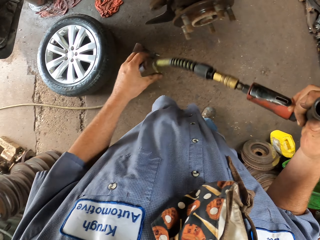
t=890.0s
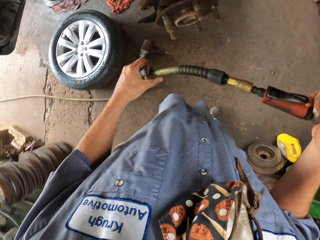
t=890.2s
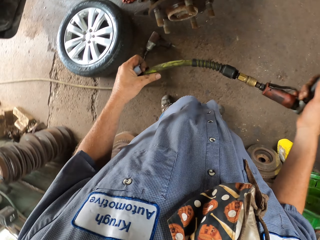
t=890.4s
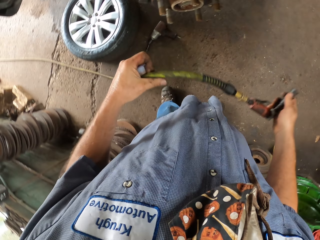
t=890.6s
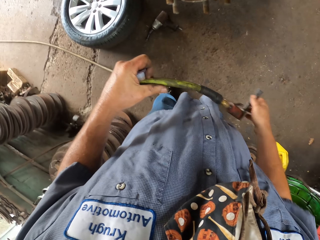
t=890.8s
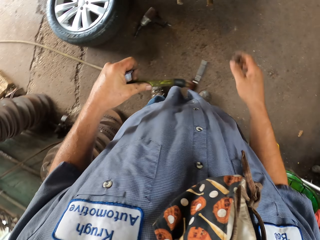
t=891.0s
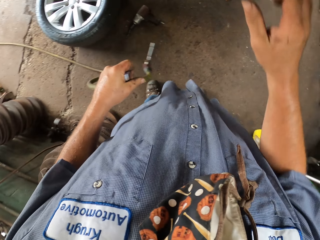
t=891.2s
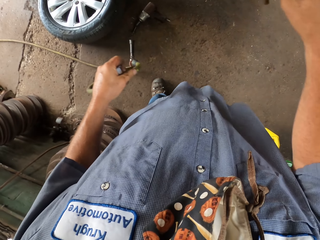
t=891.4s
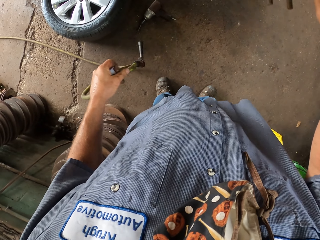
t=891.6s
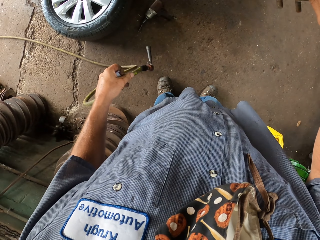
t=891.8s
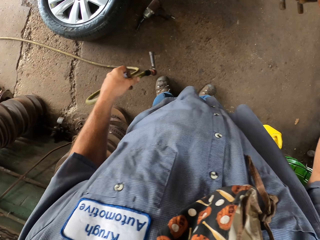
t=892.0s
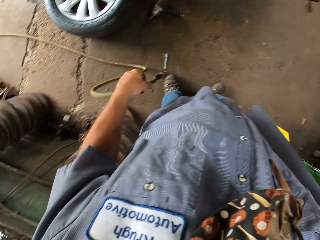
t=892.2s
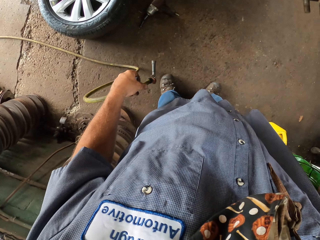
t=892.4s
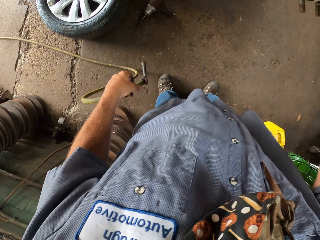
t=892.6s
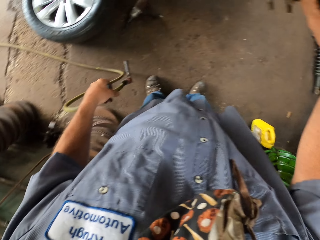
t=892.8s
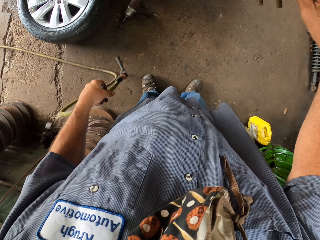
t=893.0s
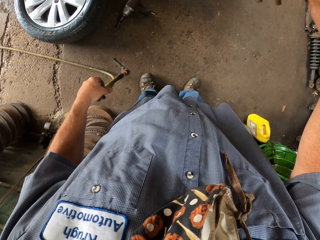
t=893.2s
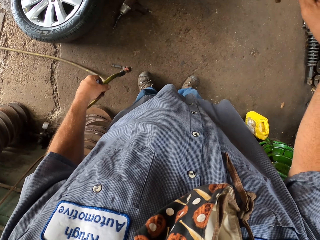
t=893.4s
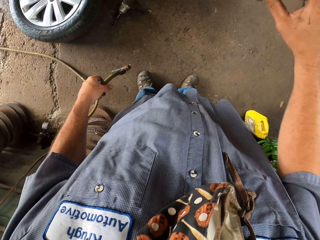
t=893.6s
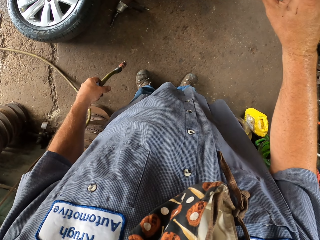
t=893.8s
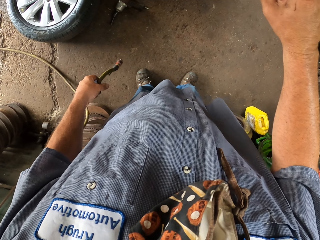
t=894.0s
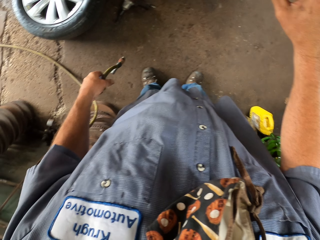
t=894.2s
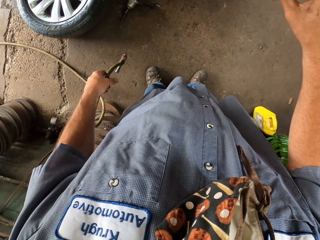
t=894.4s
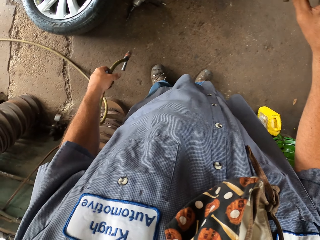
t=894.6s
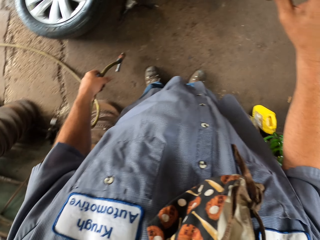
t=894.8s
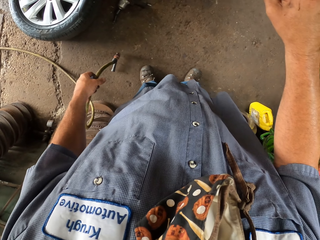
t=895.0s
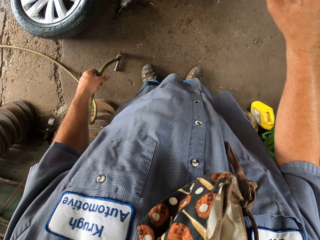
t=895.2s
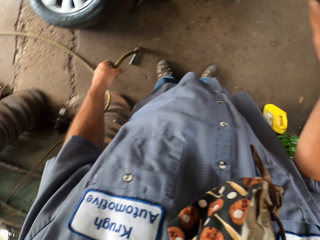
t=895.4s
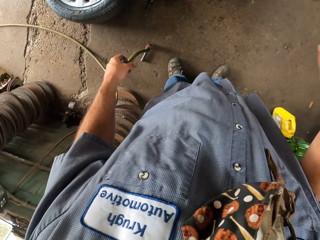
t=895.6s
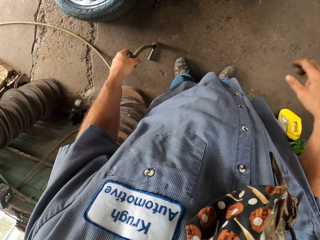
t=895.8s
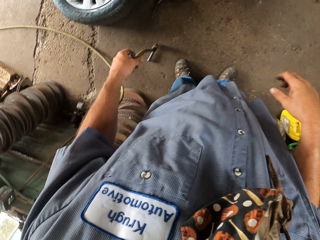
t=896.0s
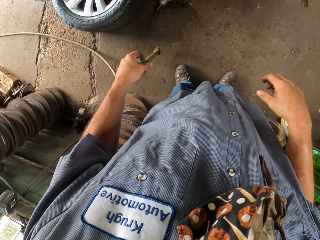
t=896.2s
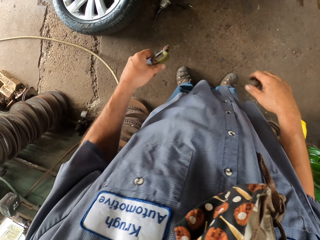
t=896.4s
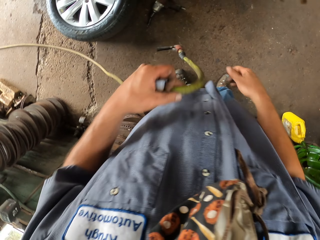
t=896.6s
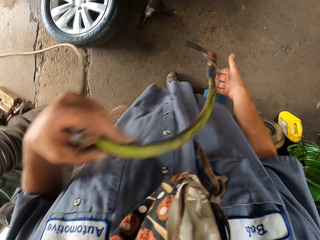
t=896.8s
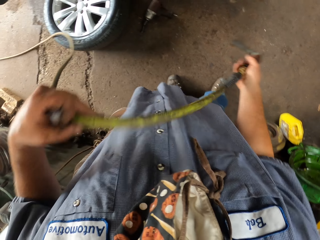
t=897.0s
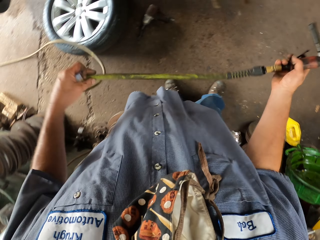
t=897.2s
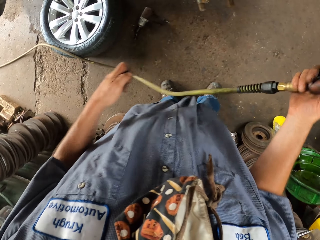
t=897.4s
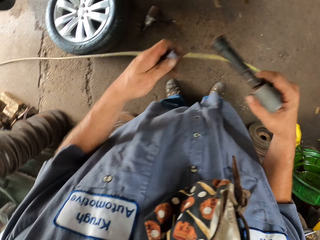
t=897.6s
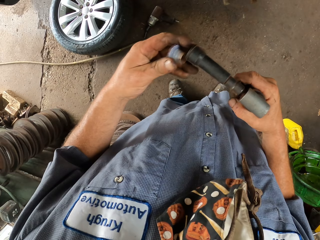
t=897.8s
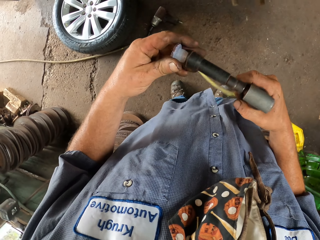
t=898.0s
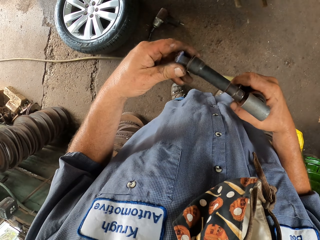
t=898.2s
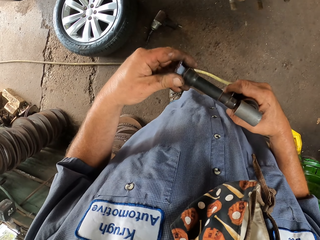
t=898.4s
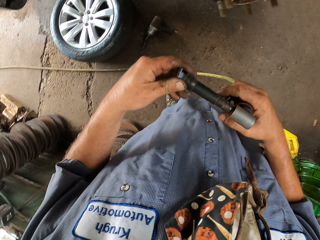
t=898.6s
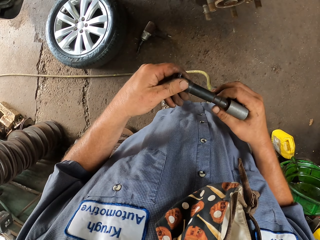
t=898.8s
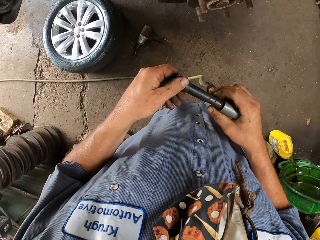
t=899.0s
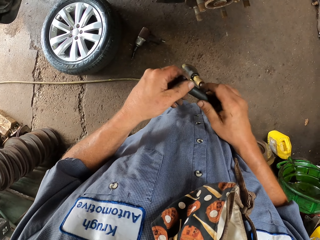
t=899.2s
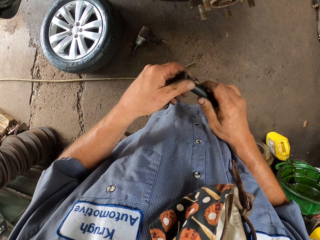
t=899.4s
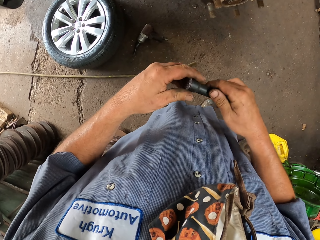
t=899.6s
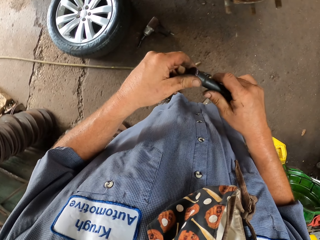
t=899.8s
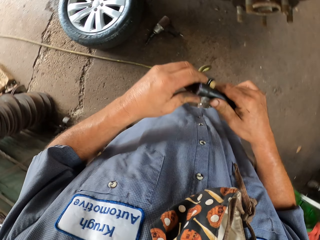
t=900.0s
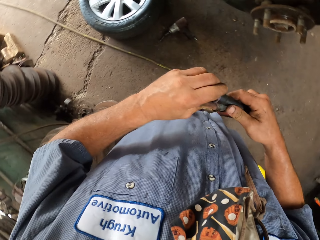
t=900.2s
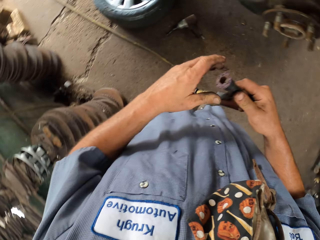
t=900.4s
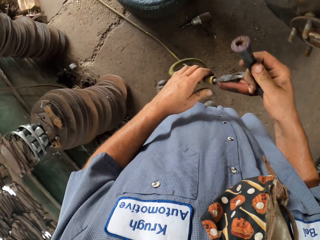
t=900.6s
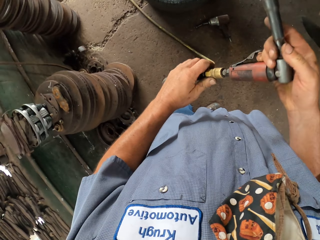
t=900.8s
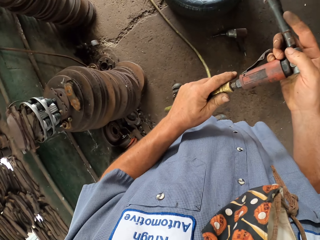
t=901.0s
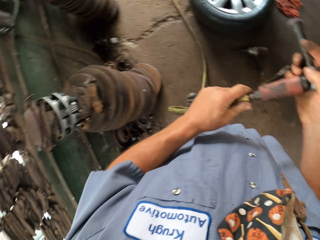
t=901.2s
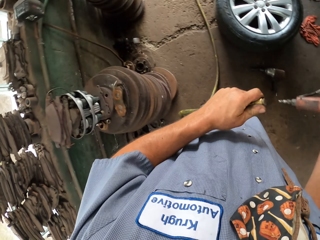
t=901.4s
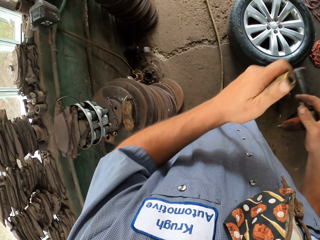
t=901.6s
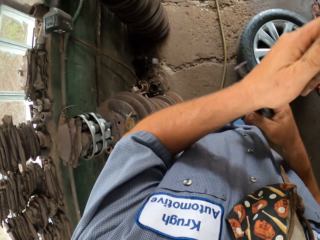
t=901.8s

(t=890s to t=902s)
The camera wearer holds the cable with the left hand. They hold the rim. They lift the right hand. They look at the floor. They move around the right hand. They hold the pipe with the right hand. They close the pipe. They fix the tip of something. They hold something with the right hand.

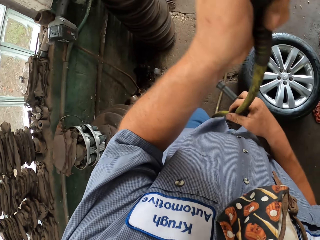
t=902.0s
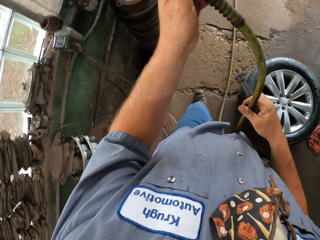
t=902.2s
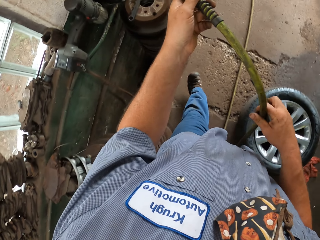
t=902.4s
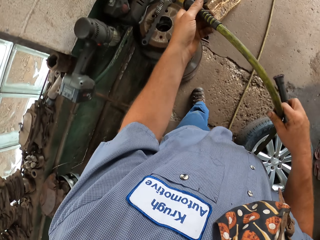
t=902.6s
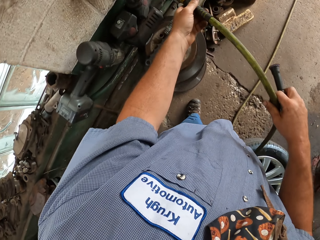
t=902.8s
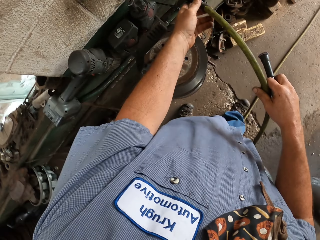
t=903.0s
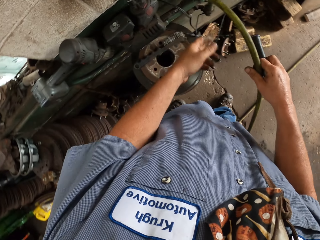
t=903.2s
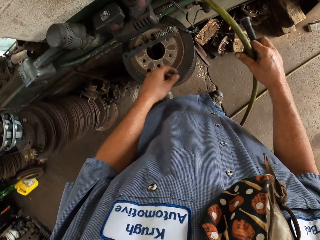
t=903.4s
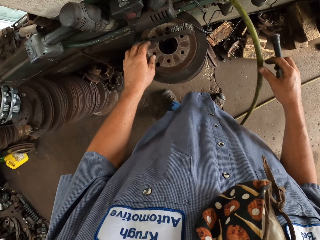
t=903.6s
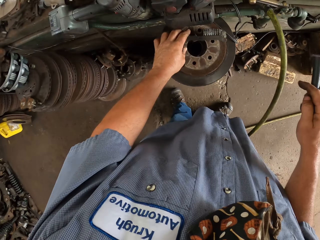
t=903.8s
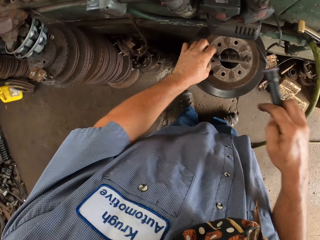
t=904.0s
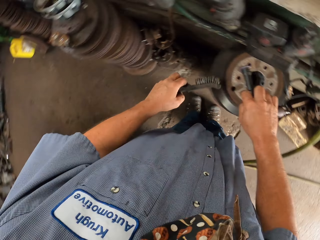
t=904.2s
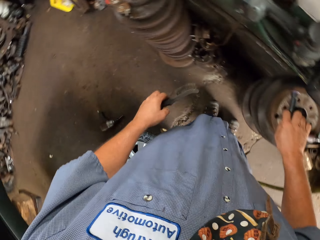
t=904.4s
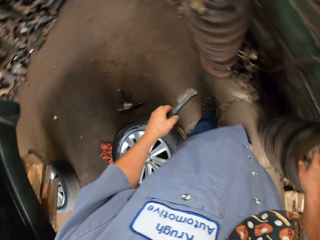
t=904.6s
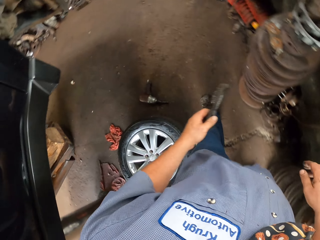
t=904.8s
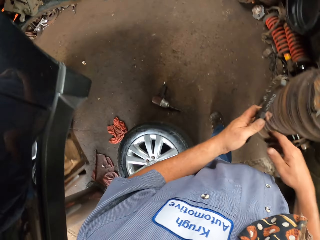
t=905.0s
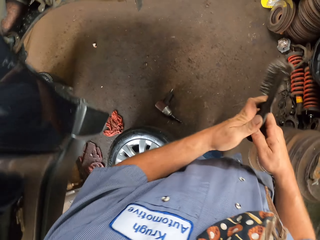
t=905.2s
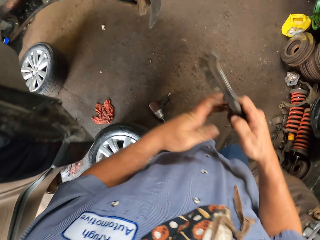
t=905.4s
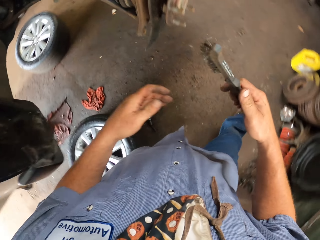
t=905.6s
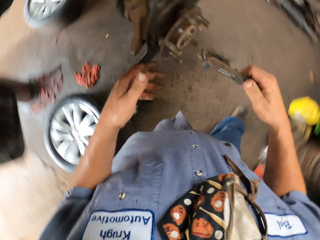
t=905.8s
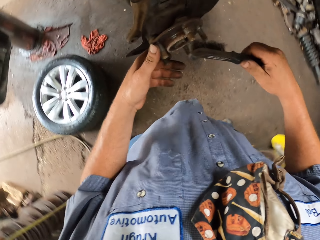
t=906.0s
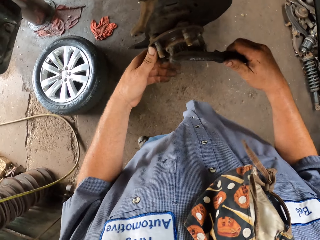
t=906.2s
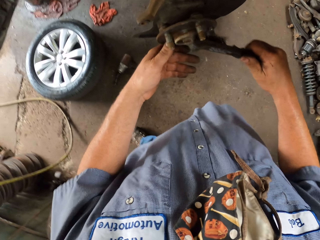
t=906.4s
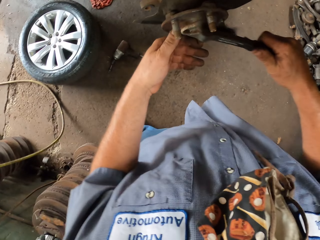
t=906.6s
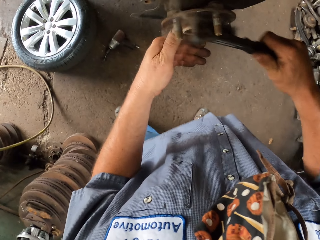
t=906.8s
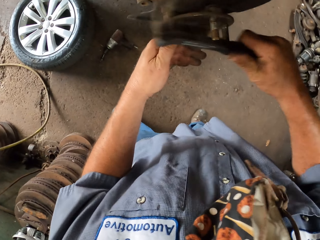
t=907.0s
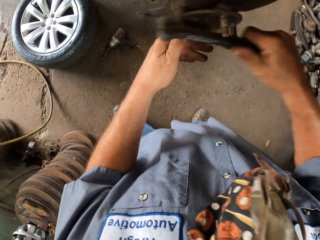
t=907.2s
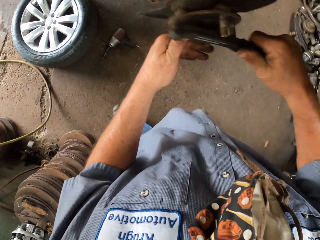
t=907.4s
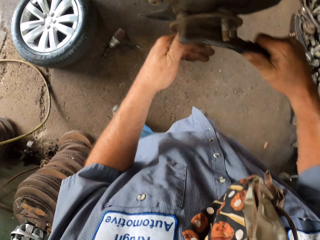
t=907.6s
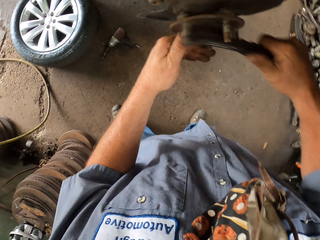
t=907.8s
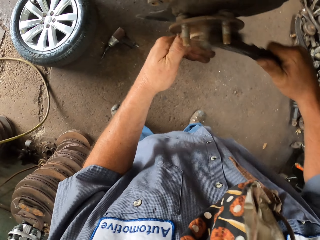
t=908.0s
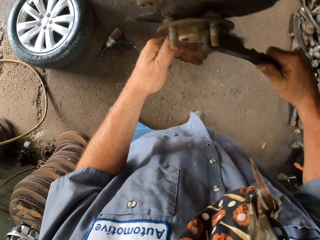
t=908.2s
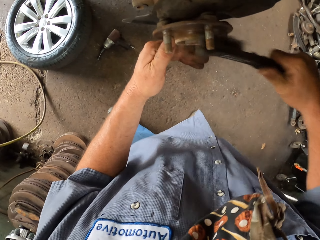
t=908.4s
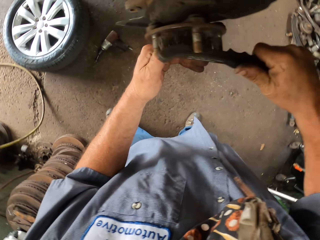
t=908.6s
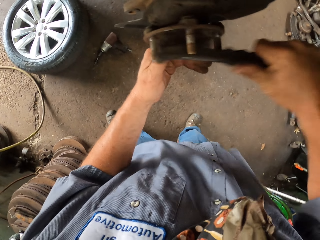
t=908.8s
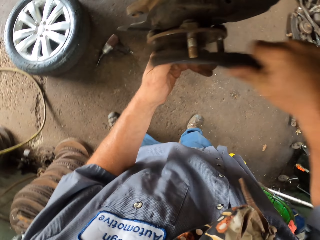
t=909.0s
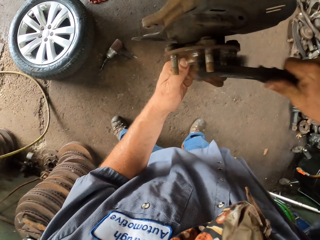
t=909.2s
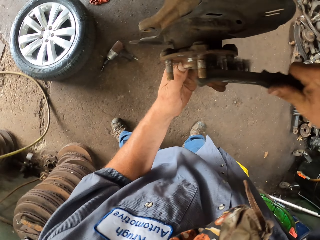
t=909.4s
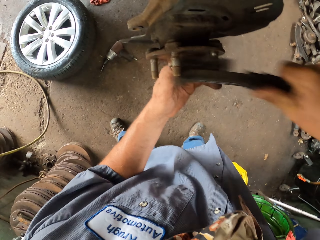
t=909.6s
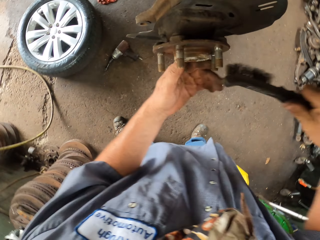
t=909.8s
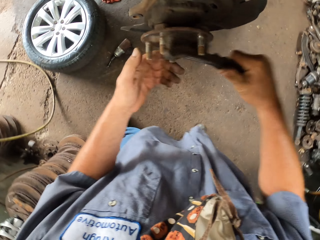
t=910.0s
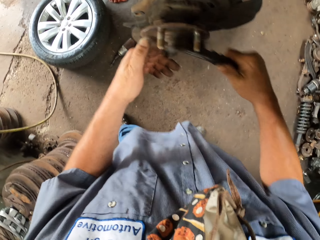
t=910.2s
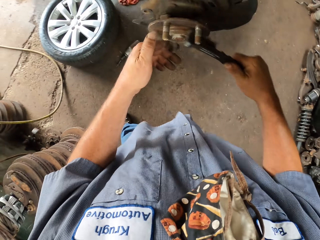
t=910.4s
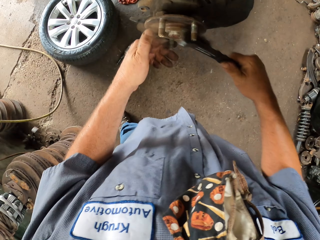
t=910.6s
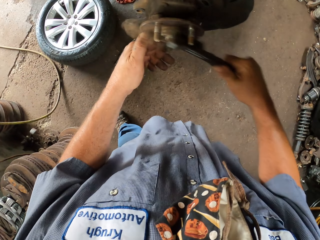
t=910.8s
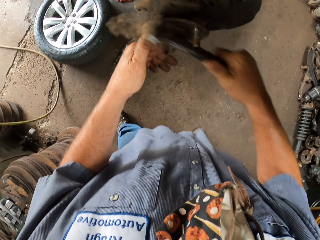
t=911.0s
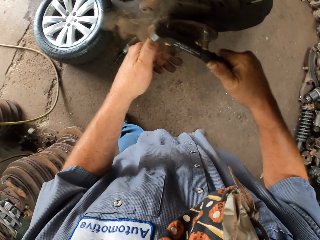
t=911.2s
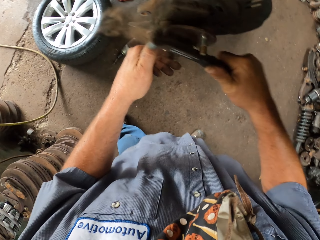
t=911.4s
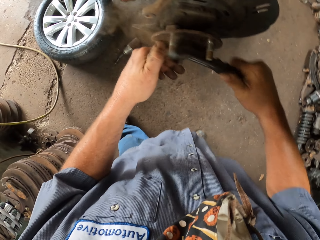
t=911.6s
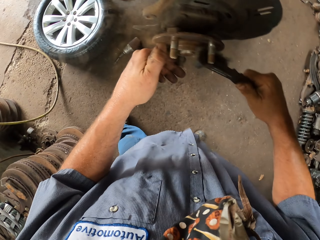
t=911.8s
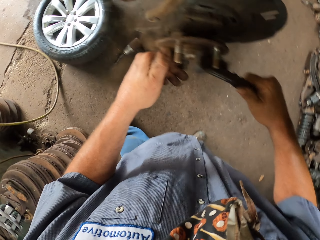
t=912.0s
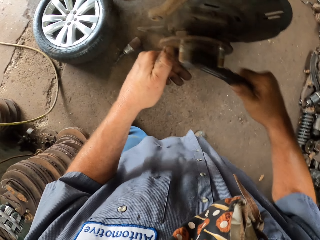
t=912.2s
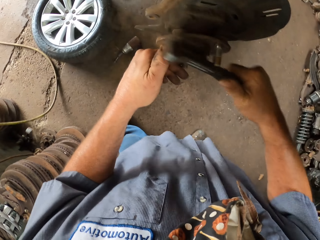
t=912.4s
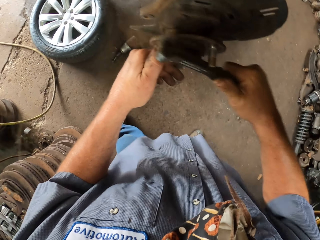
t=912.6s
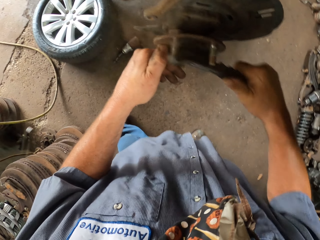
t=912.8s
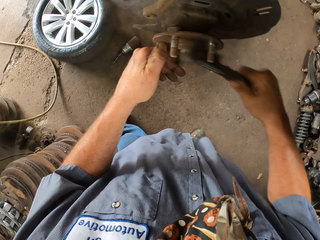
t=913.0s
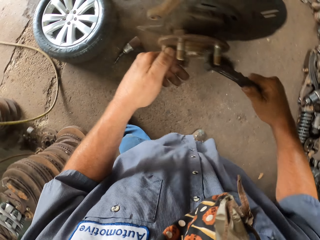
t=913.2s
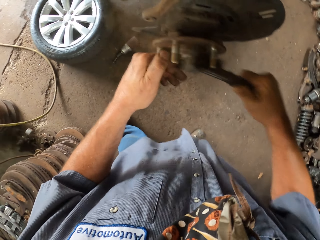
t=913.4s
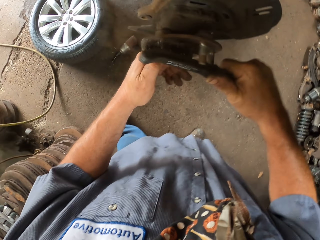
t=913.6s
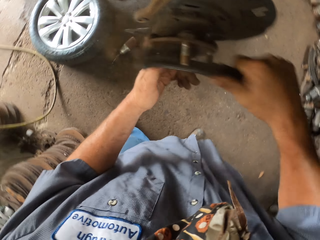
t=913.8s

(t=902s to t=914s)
The camera wearer disconnects the pipe or cable from the drill. They walk in the room. They hang the pipe beside the rim. They hold the cable with the right hand. They walk in the room. They pick up the brush with both hands. They hold the brush with the right hand. They brush the rim with the brush. They brush it repeatedly.
